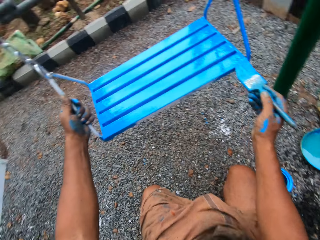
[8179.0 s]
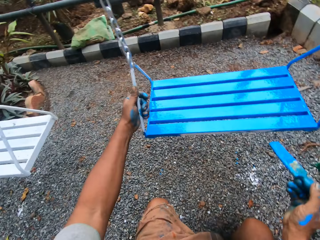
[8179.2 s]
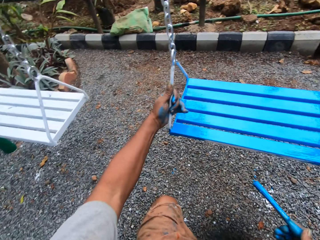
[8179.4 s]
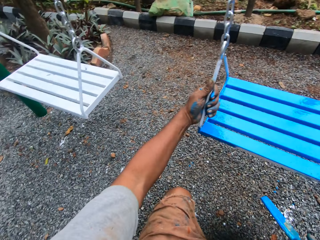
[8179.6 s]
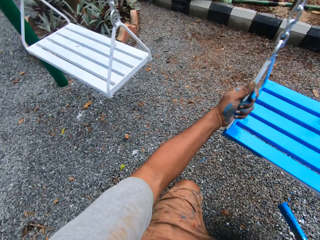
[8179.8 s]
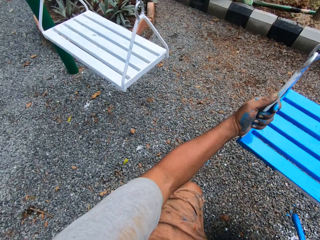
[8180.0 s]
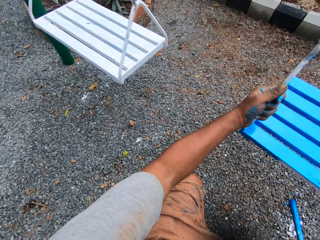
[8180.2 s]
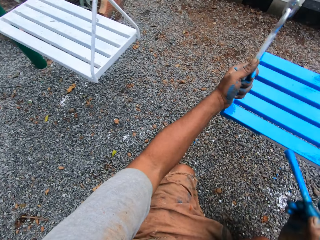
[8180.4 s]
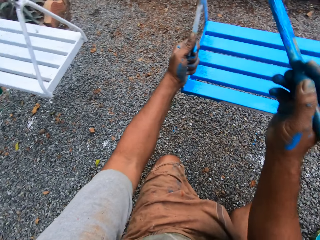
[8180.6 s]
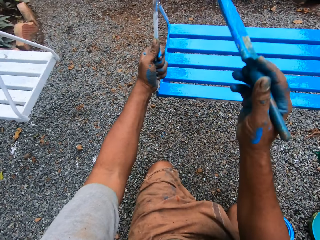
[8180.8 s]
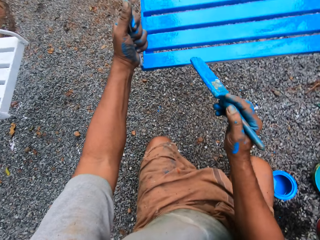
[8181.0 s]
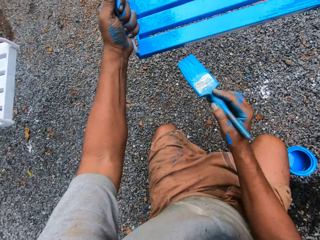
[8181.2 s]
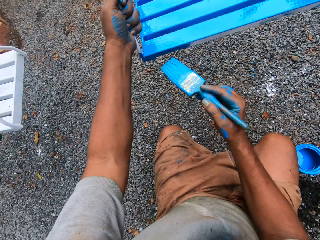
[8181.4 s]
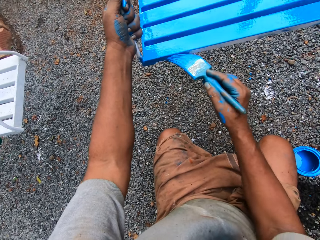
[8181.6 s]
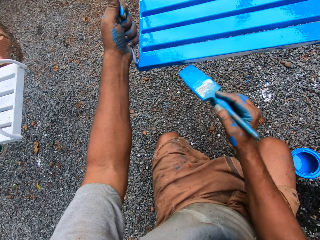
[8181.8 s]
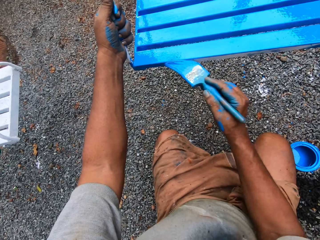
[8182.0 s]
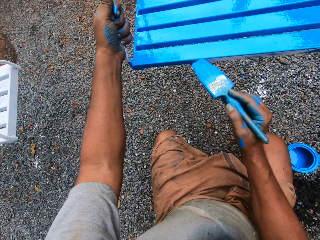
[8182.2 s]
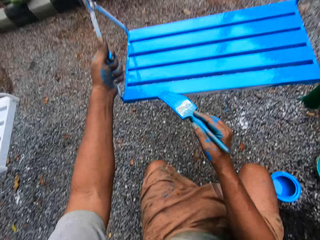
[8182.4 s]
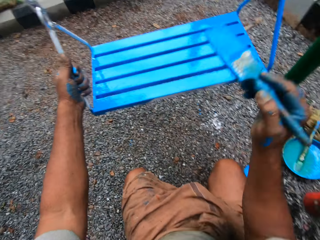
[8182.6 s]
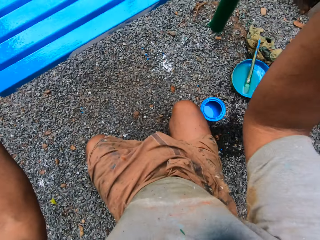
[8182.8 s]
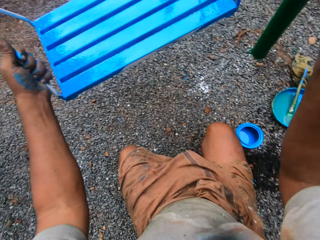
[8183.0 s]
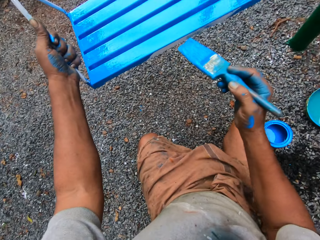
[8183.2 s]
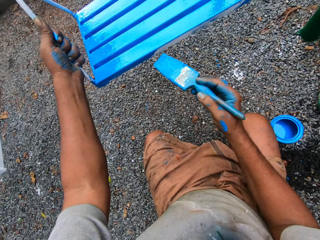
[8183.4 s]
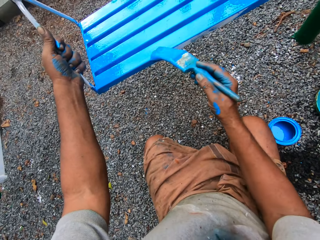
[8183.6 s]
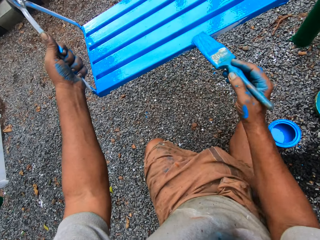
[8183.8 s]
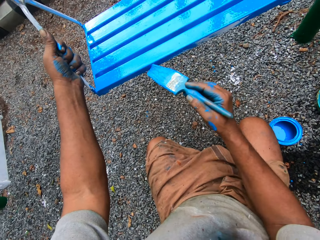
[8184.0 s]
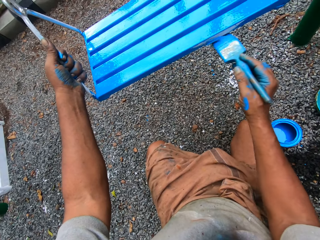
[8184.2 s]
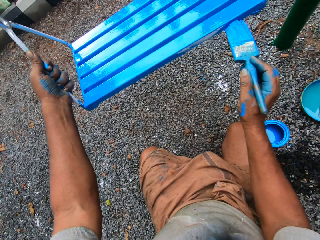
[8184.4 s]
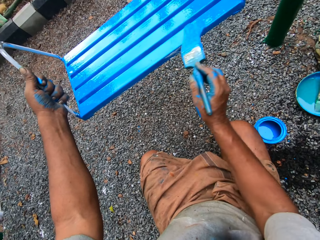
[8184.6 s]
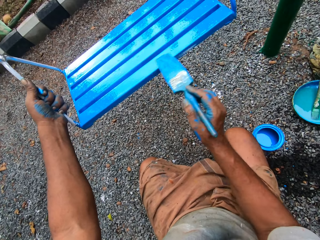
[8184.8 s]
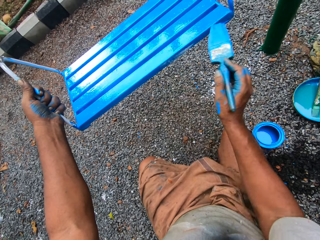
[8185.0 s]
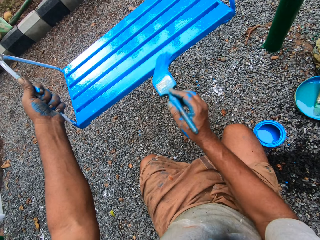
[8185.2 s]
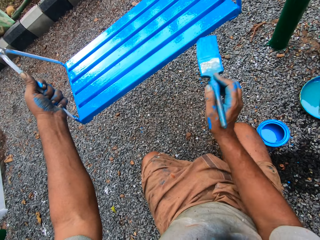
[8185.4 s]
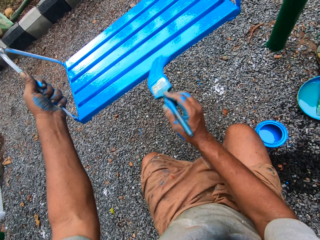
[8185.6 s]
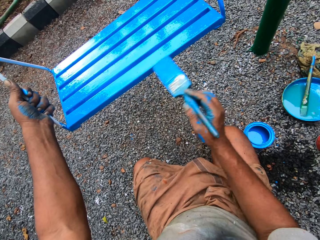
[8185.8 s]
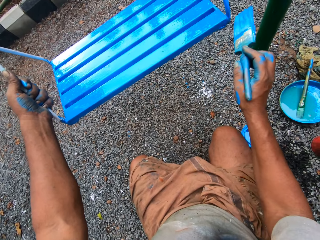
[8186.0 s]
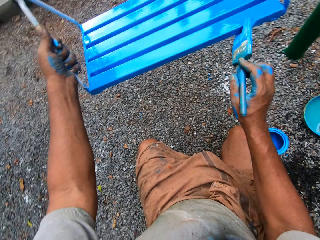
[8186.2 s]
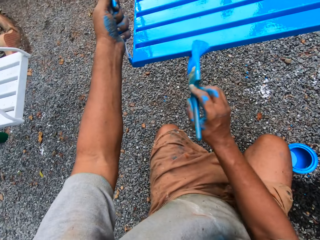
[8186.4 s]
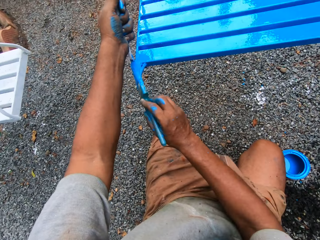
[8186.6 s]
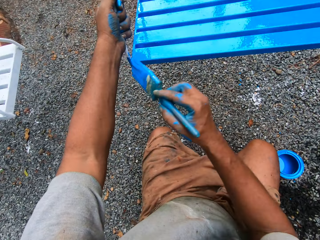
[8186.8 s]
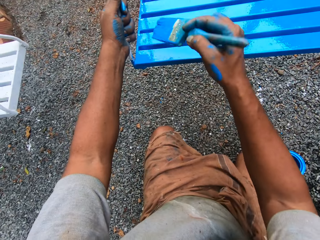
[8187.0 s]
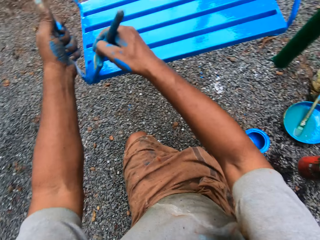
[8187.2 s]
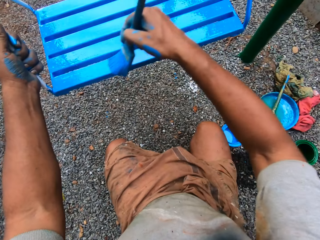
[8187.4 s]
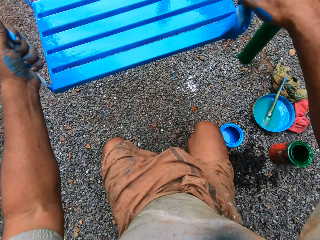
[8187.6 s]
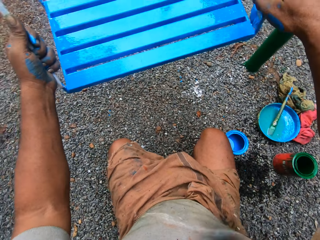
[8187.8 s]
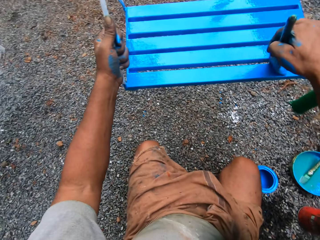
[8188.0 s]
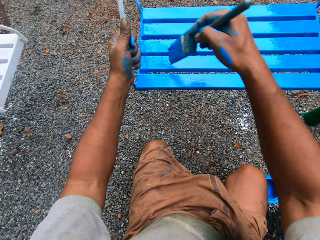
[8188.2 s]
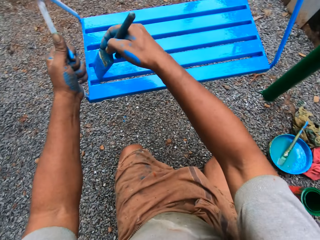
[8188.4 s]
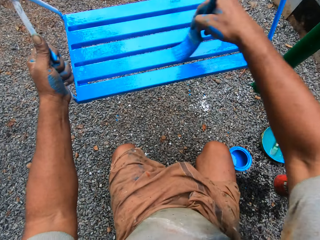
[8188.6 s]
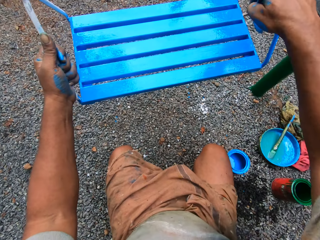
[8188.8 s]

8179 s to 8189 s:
The camera wearer stares at the swing. They paint the swing.

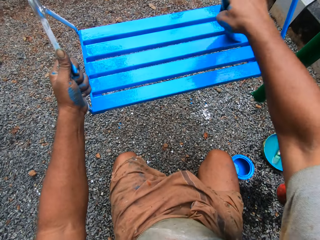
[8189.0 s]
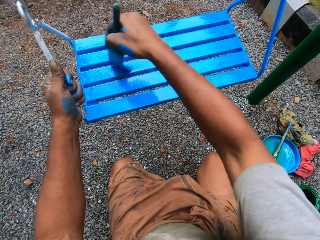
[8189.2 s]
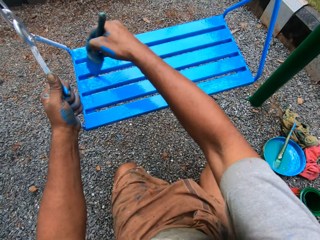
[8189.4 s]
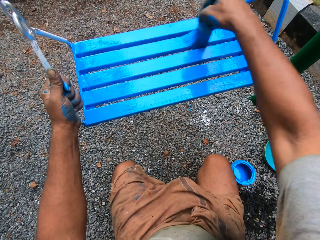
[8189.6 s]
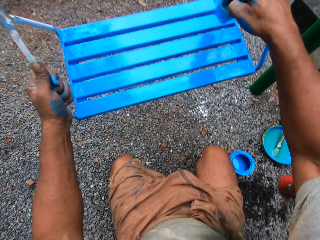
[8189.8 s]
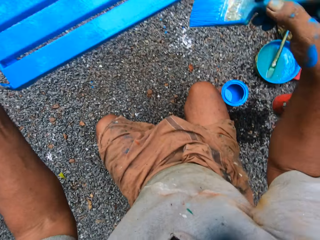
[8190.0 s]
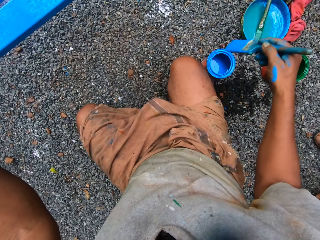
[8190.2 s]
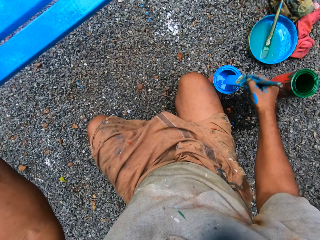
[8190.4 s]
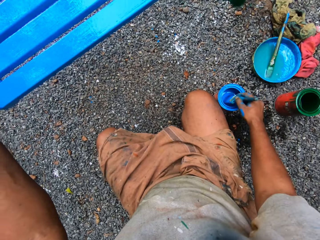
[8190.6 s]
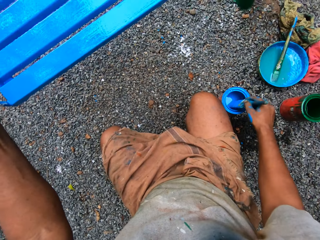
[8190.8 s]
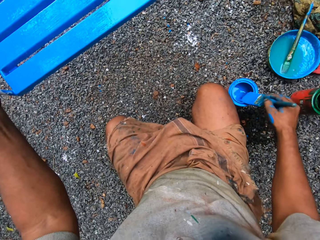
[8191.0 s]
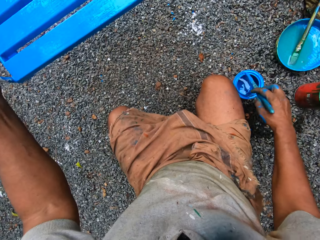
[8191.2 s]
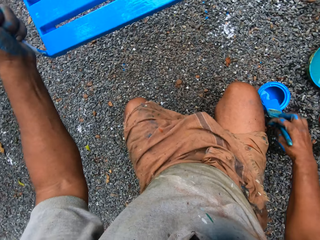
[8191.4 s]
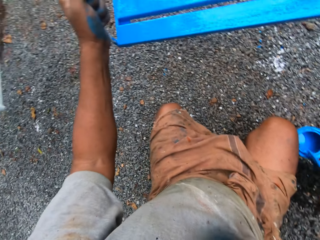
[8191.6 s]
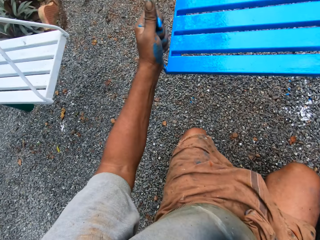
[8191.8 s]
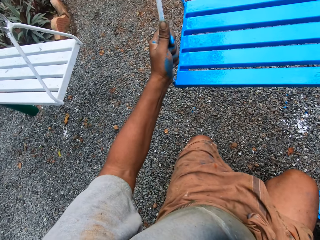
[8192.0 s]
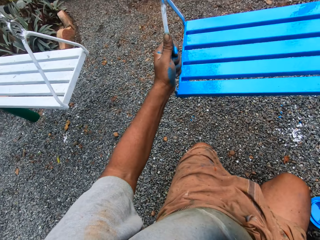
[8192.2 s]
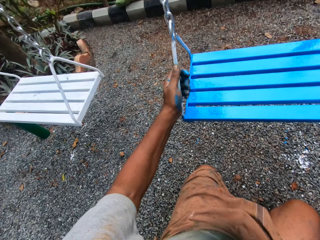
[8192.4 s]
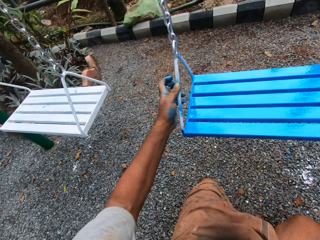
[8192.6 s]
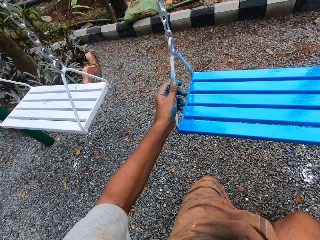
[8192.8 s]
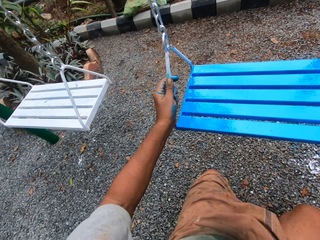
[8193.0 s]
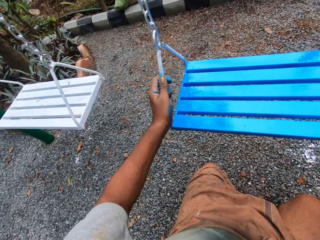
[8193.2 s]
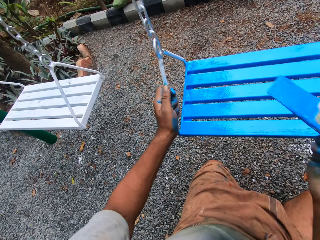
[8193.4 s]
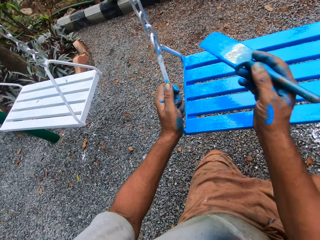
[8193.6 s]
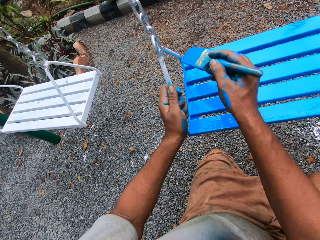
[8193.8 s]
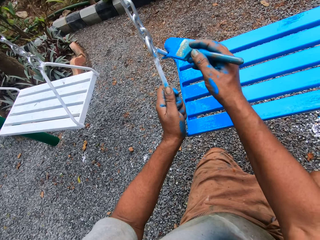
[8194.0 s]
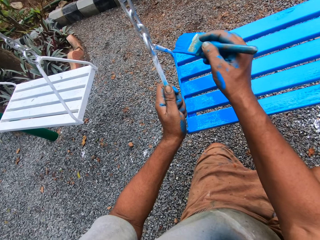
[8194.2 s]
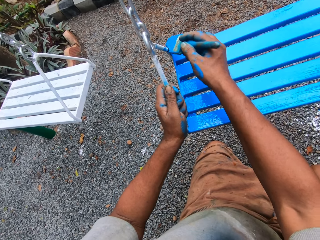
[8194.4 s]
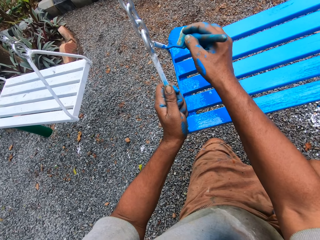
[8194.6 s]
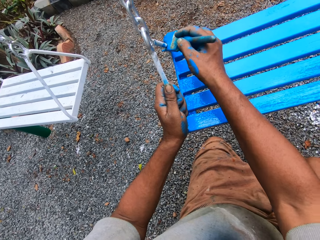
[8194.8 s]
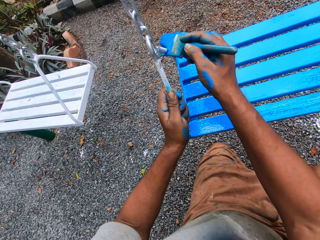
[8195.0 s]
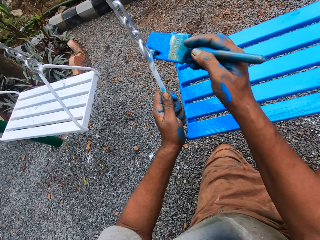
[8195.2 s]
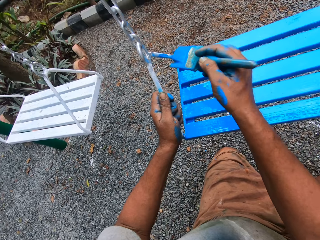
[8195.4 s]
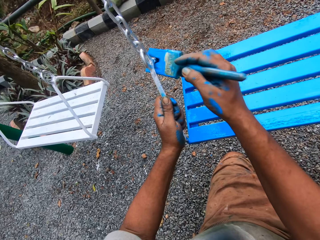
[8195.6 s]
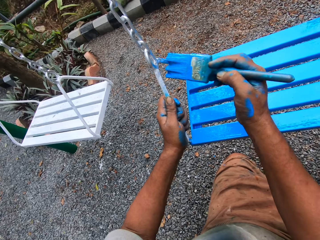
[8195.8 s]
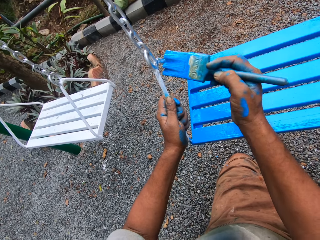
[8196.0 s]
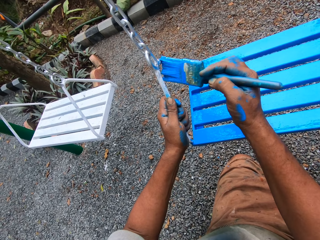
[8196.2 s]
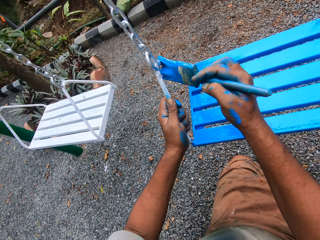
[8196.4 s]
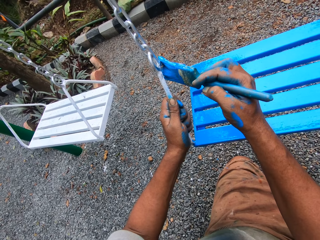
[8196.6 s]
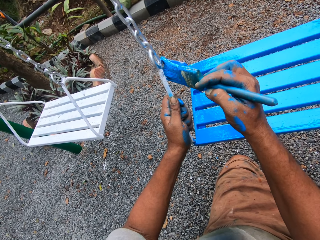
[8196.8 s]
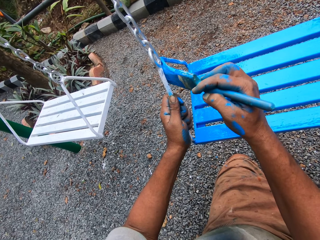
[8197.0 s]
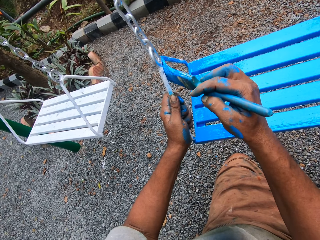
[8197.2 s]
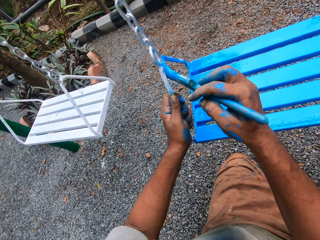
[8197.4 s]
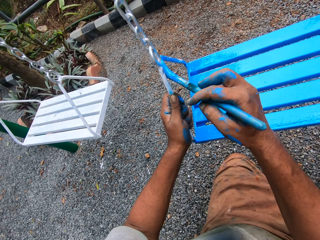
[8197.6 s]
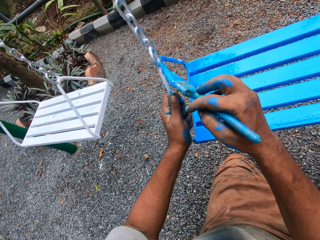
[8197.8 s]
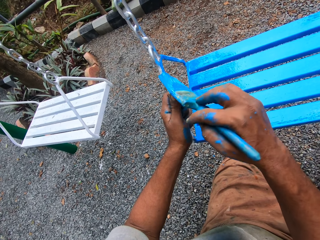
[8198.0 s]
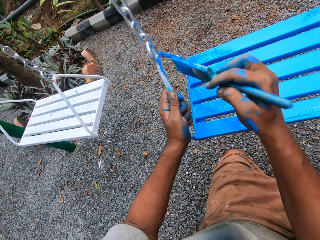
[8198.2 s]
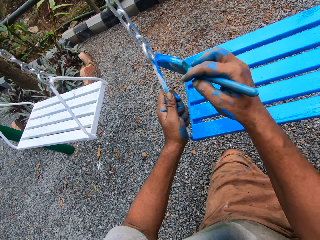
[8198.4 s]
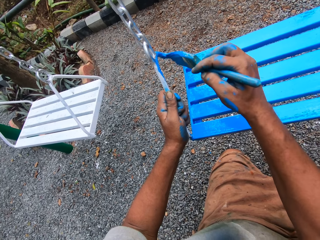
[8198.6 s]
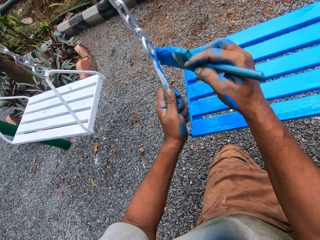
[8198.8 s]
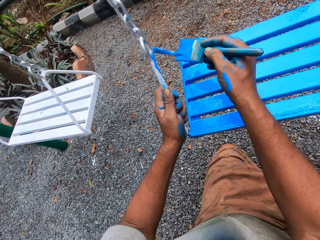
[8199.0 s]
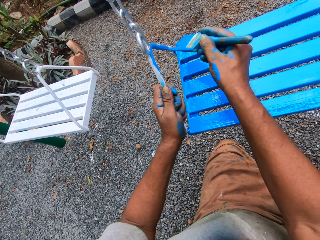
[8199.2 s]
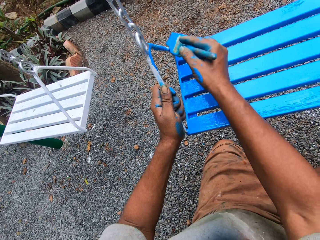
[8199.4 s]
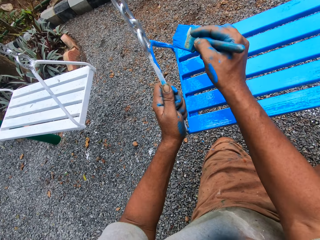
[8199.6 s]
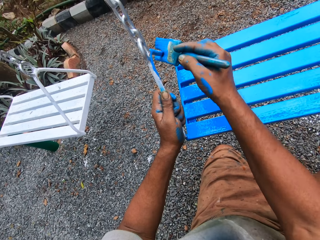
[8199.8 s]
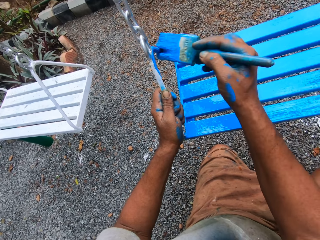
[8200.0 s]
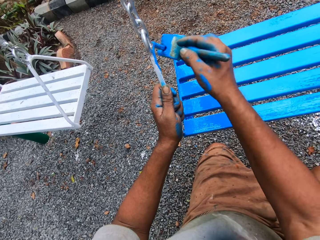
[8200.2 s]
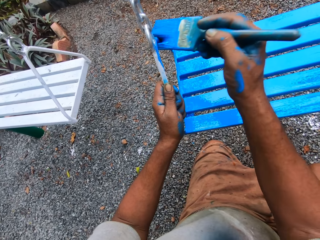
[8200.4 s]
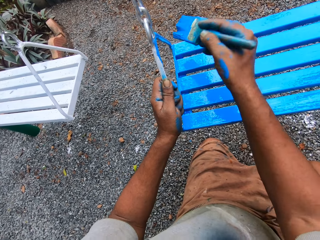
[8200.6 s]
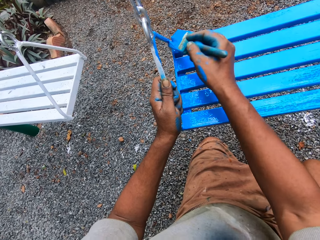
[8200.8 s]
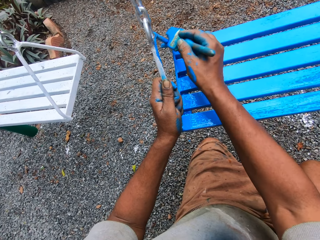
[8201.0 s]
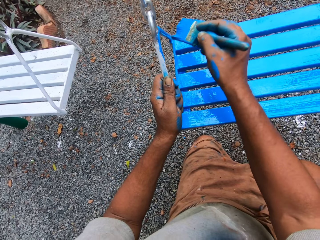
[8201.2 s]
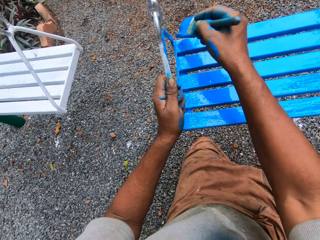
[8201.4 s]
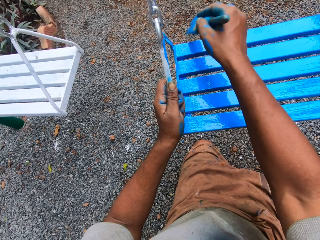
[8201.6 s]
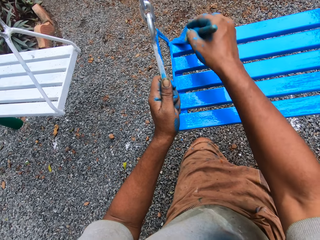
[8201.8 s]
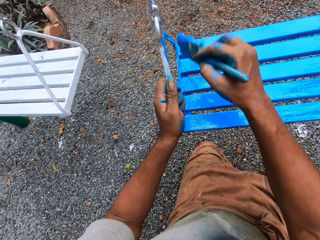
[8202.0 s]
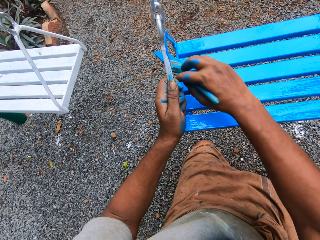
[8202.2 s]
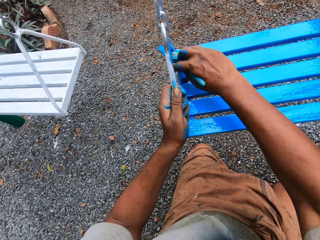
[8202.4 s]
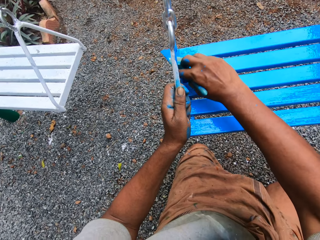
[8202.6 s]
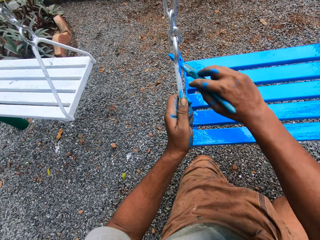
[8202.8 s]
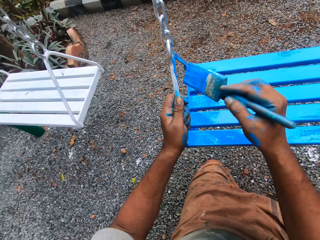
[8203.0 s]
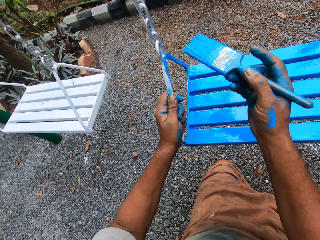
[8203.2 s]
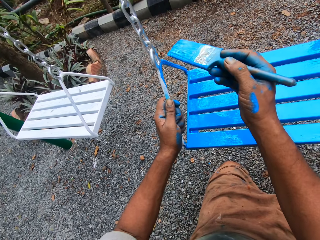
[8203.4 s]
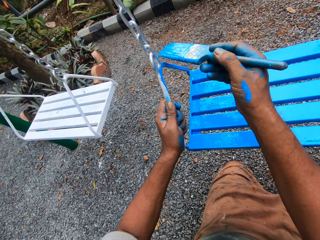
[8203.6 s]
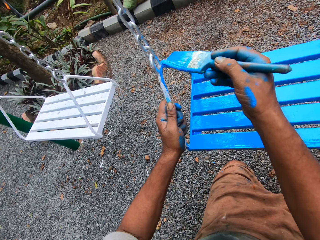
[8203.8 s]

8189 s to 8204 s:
The camera wearer dips the paint brush into the tin with blue paint. They return paint in the paint can. They paint the swing with the paint brush.
